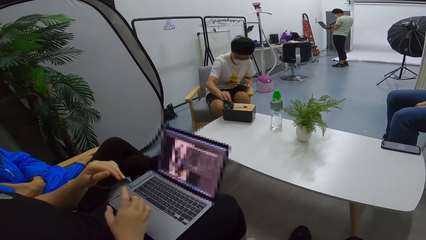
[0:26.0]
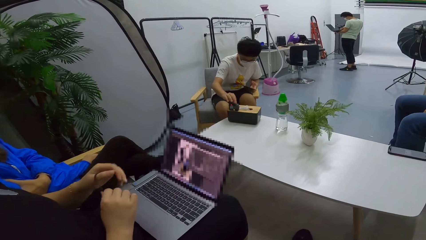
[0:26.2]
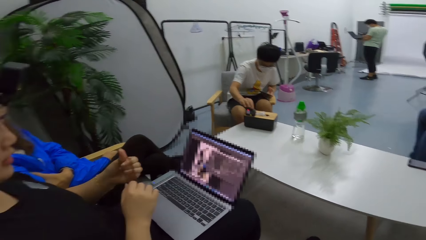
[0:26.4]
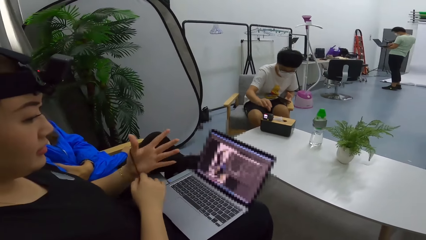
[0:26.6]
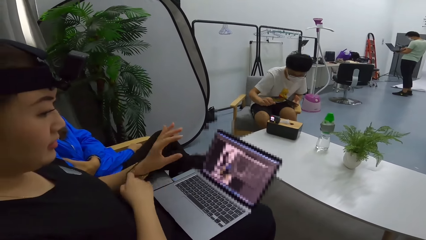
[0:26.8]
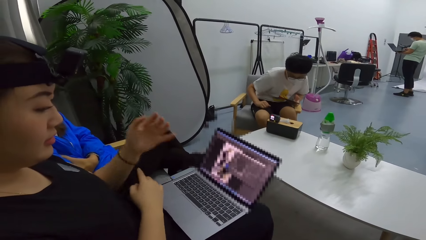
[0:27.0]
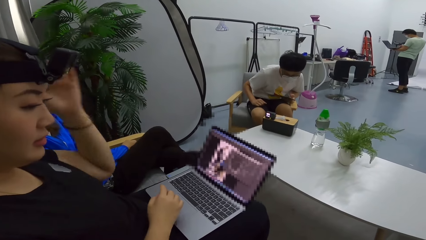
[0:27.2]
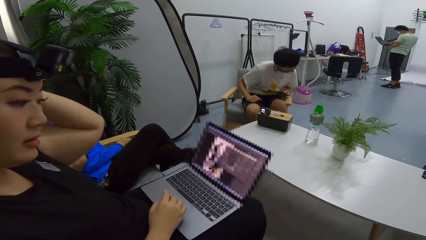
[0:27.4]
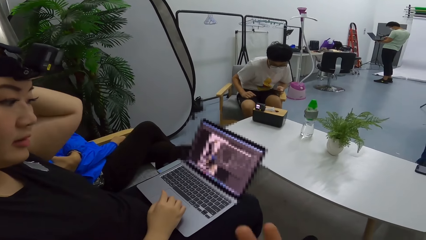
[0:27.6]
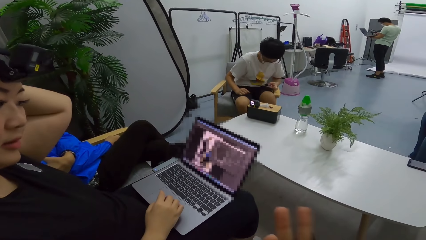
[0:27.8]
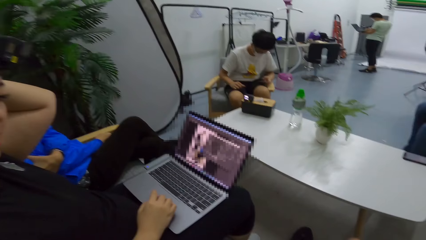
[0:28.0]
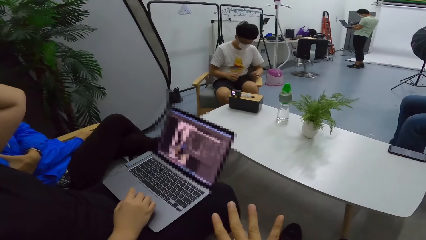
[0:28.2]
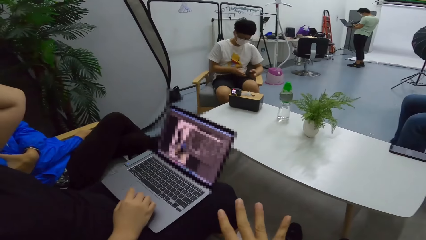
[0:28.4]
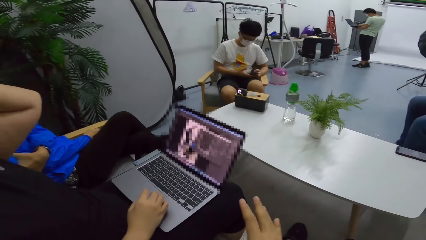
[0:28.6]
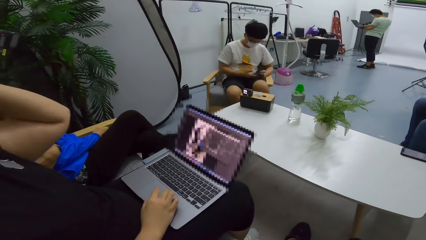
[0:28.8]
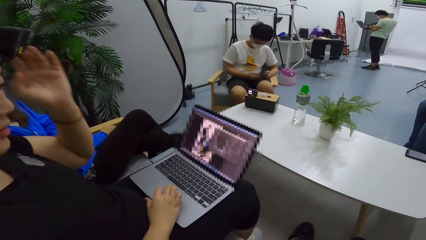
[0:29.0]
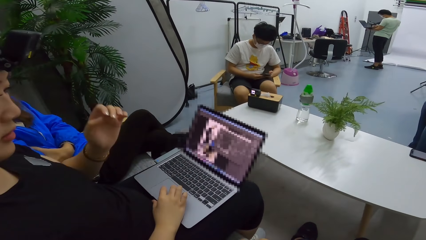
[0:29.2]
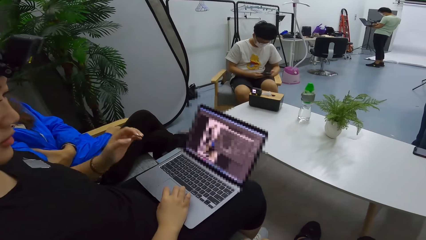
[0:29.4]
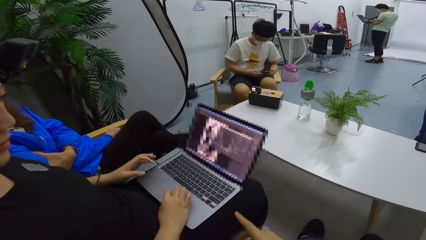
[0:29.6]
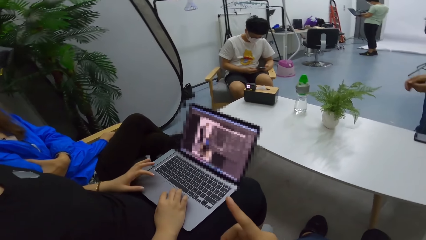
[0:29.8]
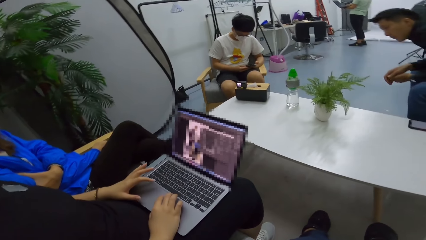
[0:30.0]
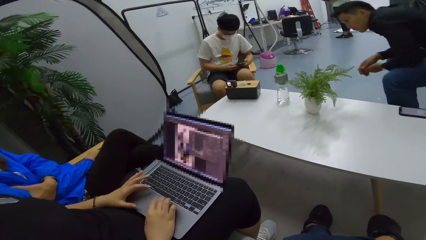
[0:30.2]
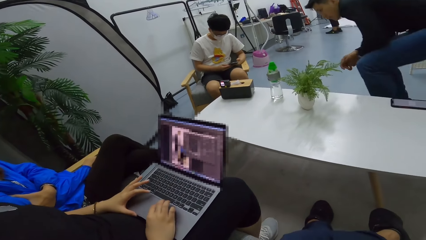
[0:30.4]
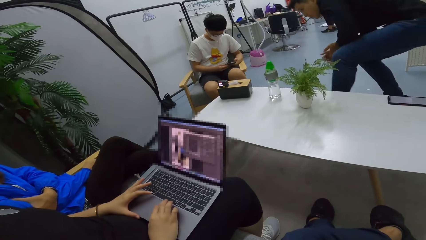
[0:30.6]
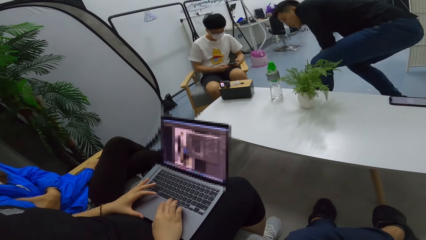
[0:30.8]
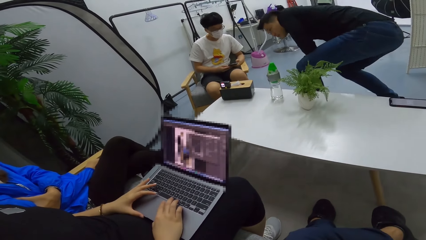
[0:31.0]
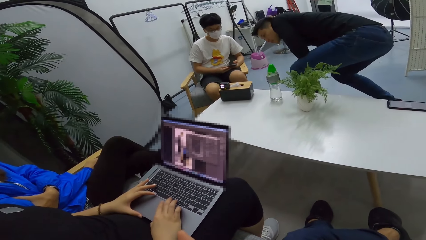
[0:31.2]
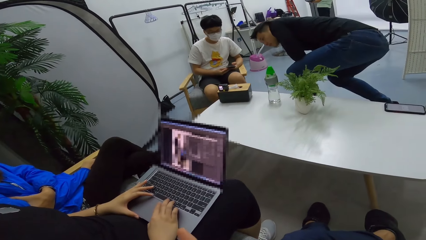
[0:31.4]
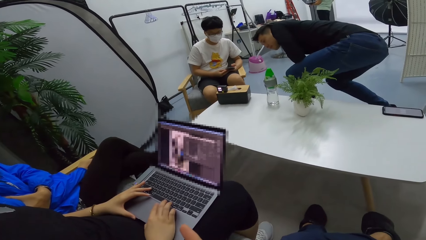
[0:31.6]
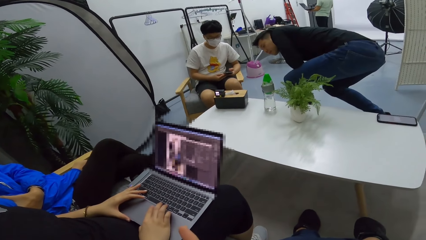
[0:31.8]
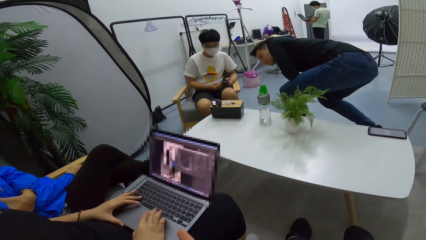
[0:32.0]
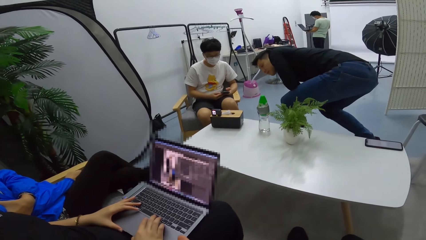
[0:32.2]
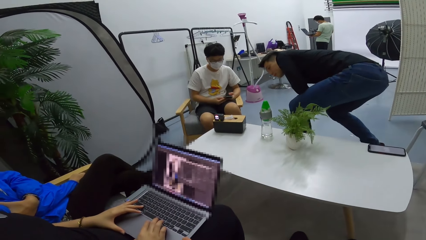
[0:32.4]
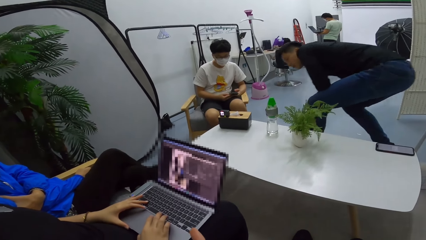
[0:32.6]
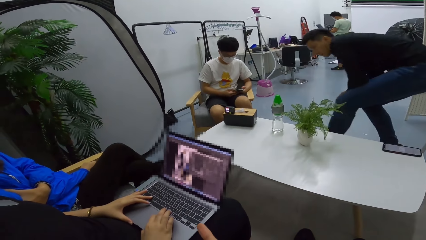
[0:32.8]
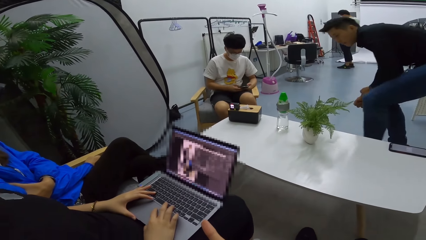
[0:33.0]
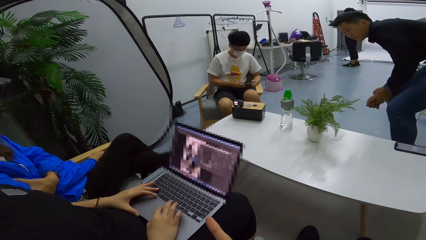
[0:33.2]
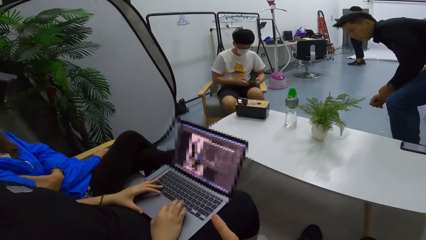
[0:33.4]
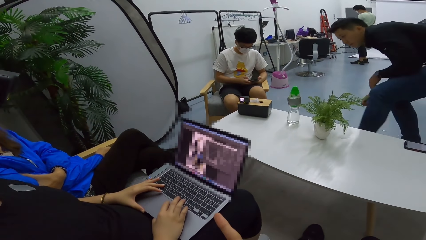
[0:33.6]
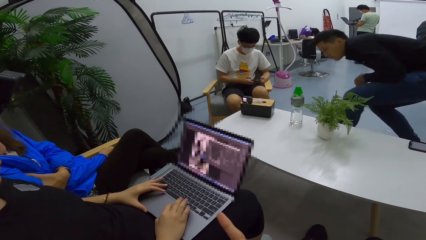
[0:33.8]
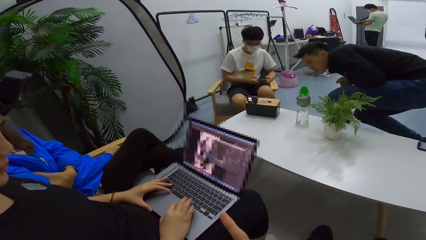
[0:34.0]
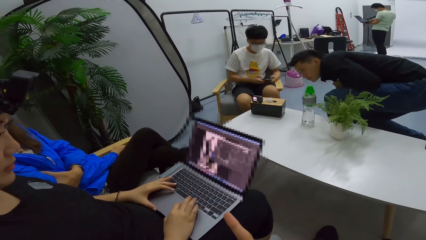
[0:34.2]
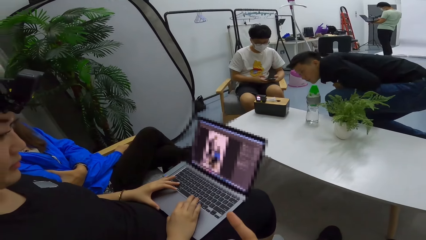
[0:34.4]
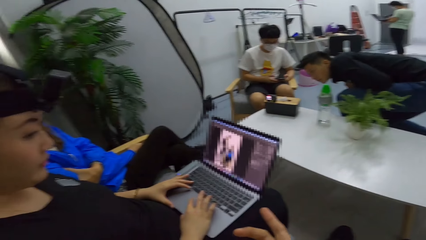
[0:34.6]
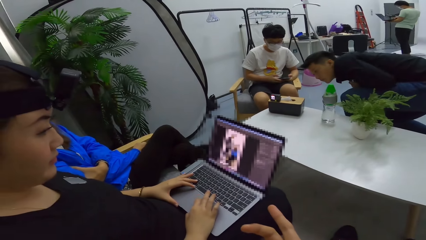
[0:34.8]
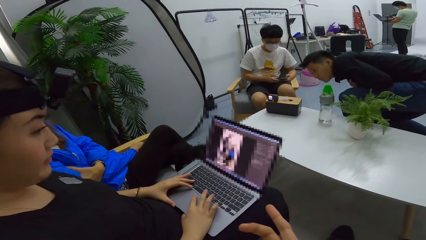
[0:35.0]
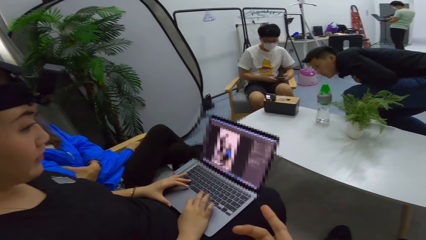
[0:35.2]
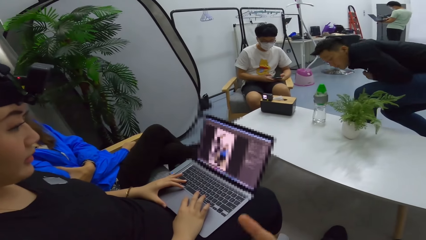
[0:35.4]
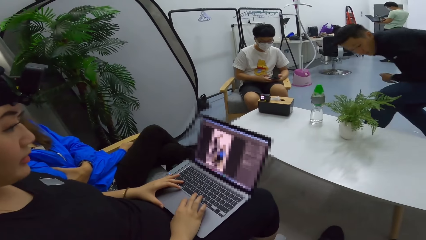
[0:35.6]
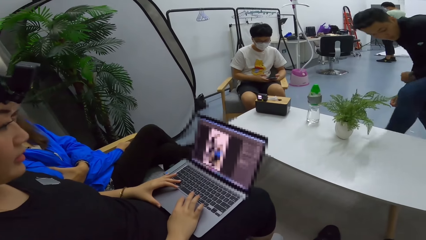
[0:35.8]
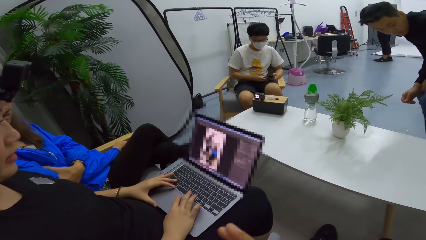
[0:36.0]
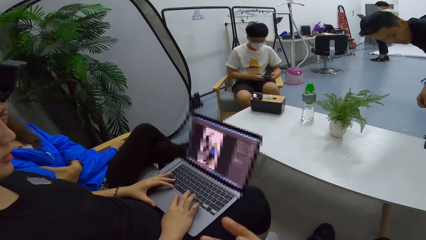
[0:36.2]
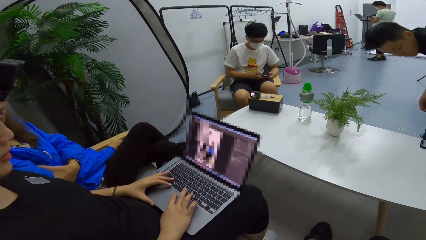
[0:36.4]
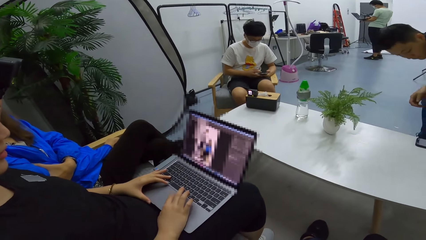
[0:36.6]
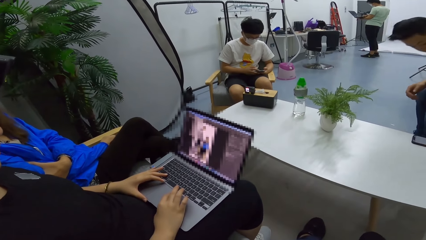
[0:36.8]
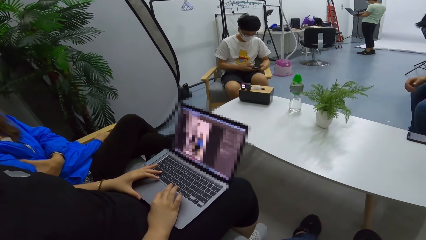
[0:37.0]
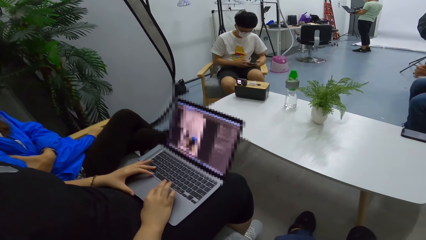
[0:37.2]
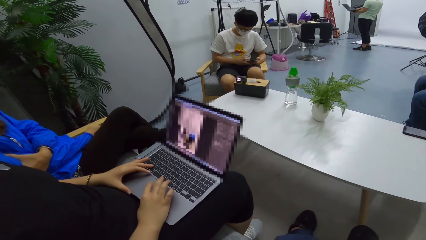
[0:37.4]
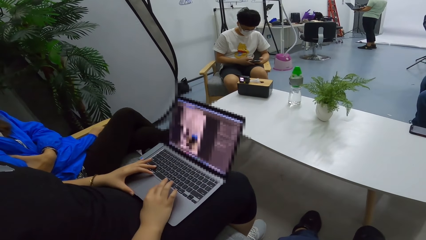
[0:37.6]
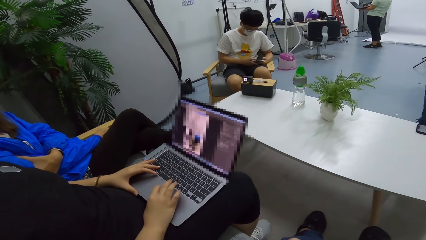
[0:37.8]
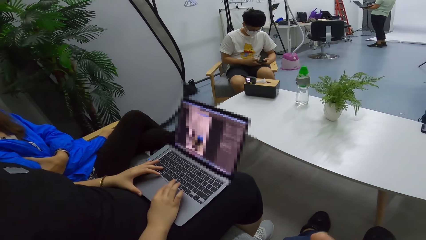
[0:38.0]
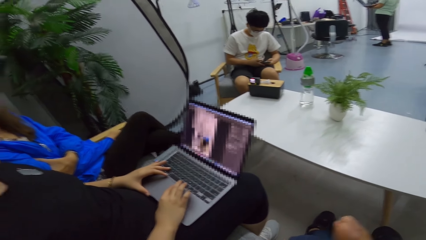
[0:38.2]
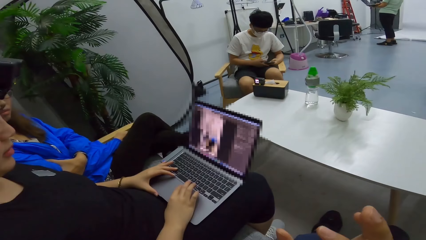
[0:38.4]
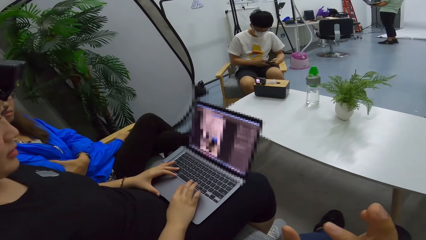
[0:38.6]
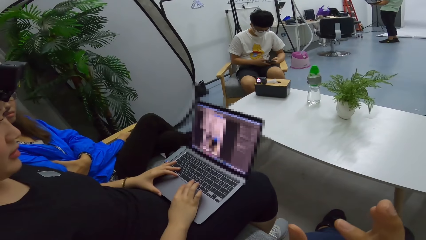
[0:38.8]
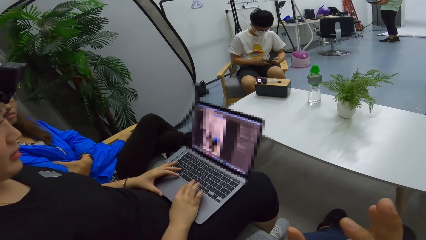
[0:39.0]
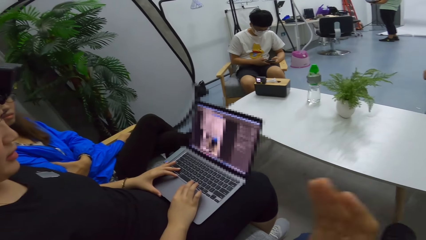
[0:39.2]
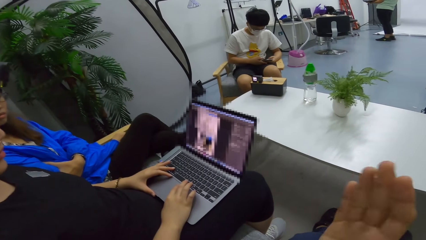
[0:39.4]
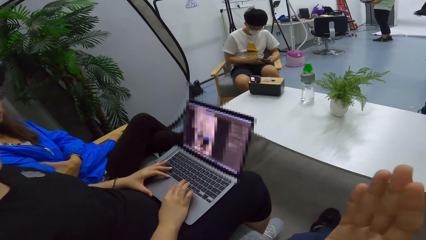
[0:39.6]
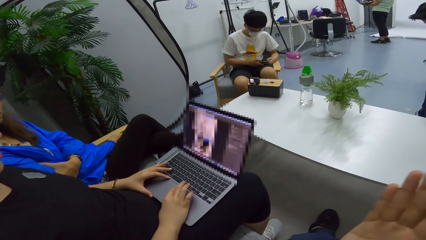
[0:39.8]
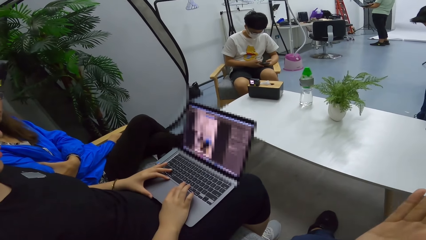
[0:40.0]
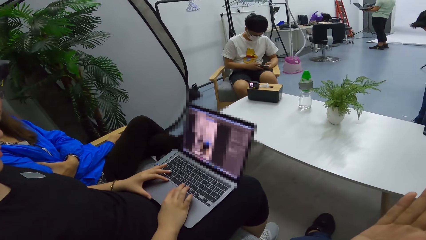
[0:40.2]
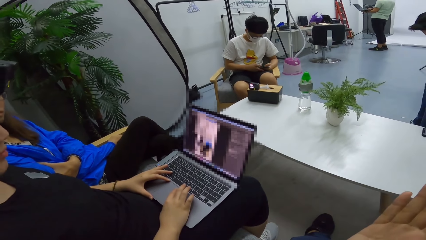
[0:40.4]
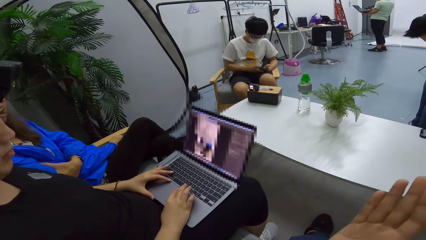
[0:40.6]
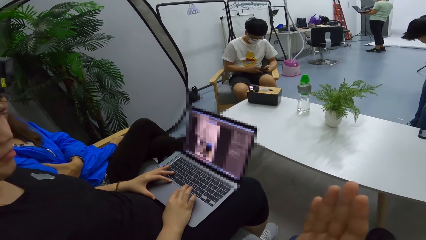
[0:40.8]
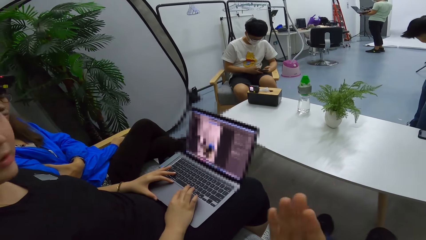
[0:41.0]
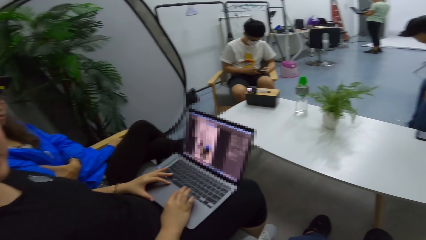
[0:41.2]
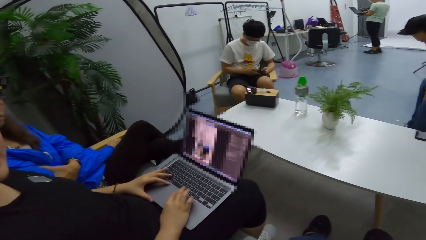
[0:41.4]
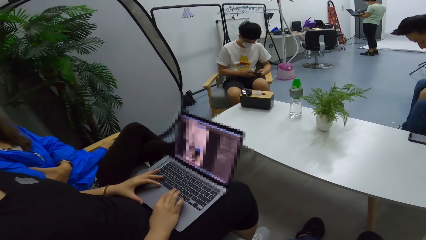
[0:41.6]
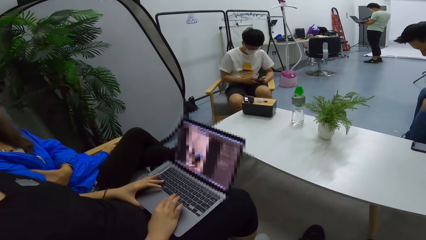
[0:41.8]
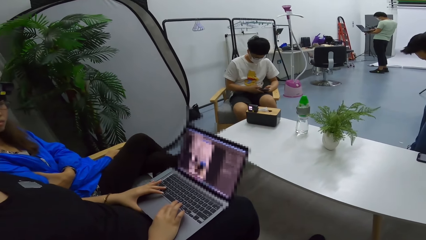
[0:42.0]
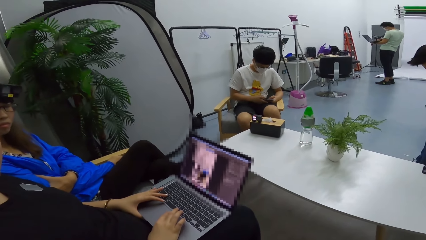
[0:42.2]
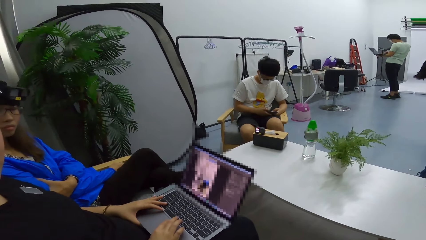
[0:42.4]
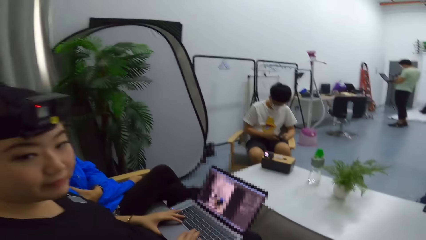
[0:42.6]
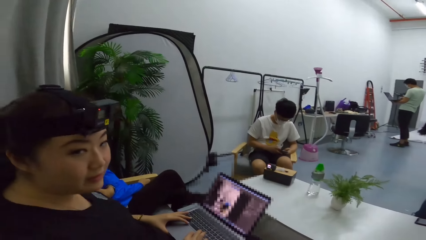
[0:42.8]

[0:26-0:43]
The camera wearer adjusts the head. A woman touches the head. A man demonstrates using hands. The woman puts her left hand on the laptop. The woman operates the laptop. The man demonstrates using hands.
